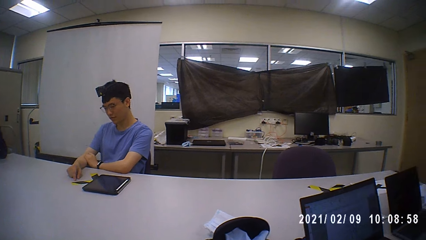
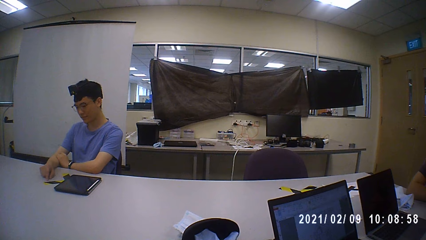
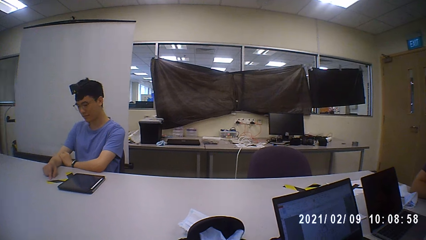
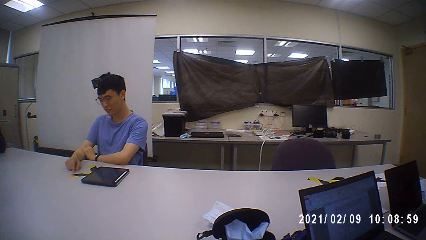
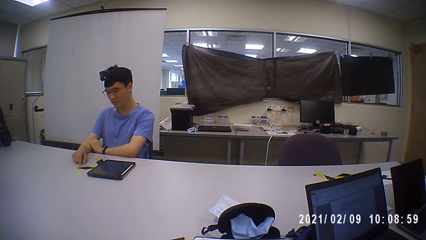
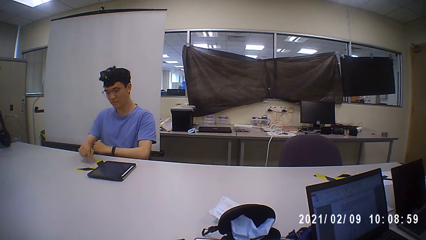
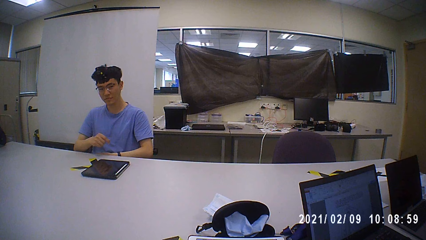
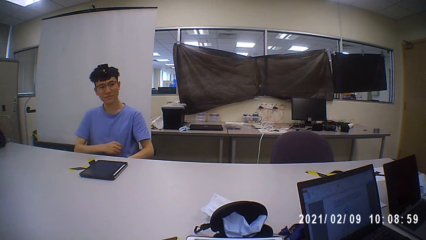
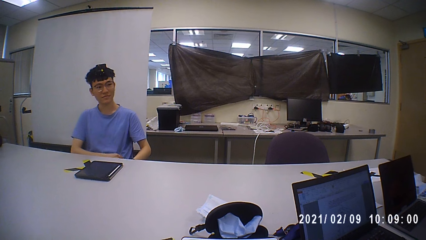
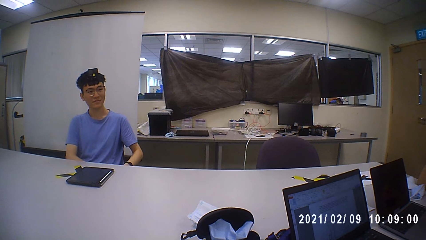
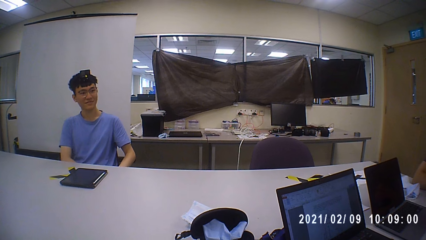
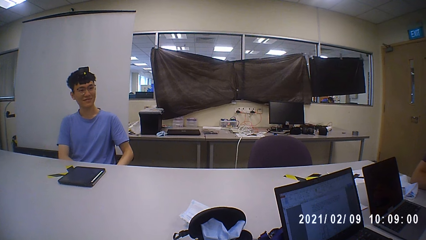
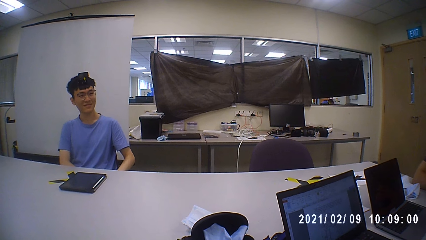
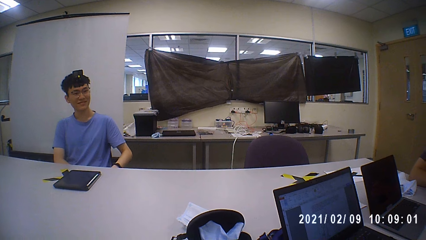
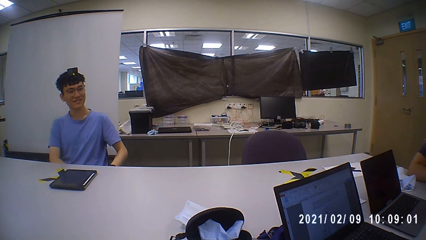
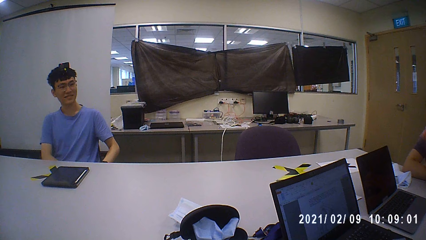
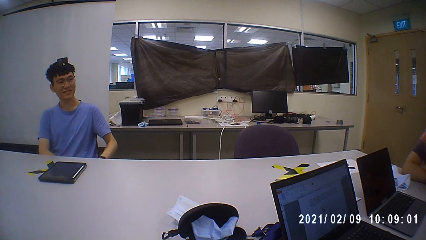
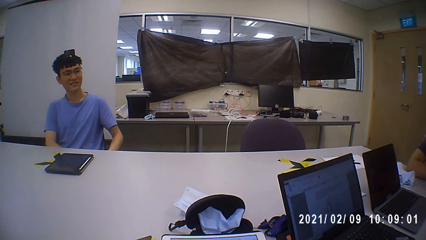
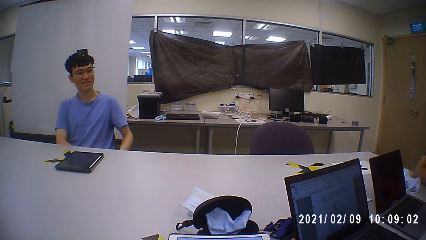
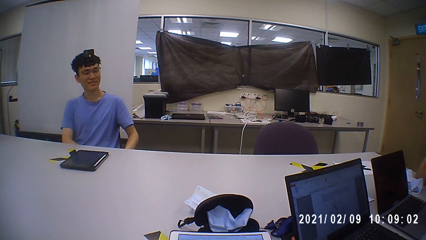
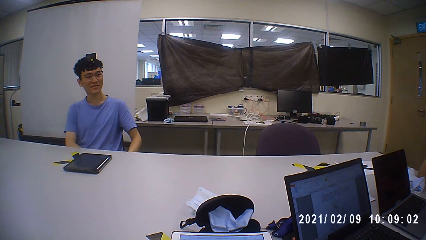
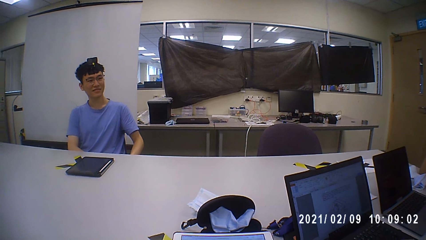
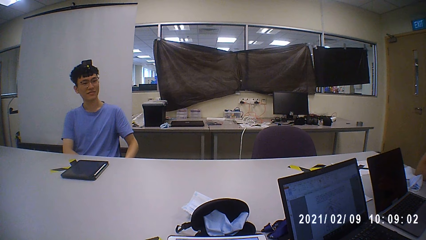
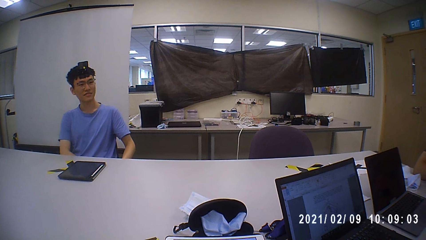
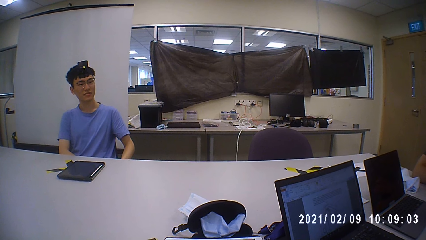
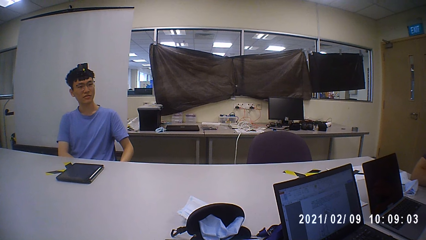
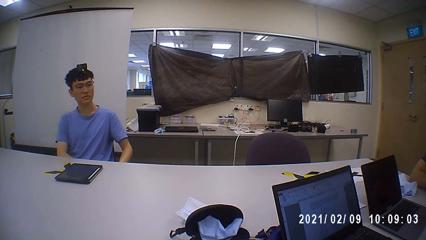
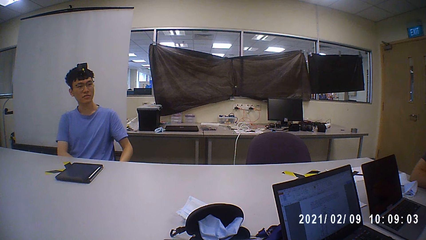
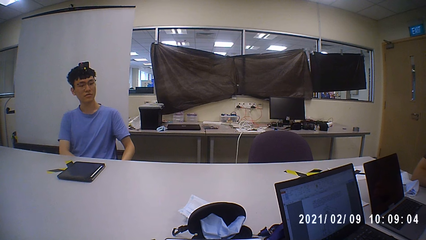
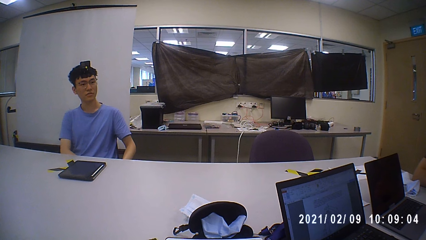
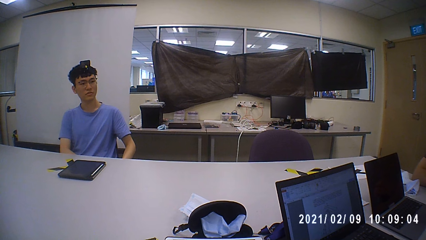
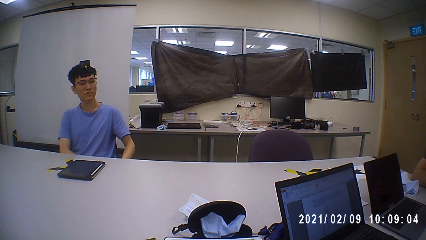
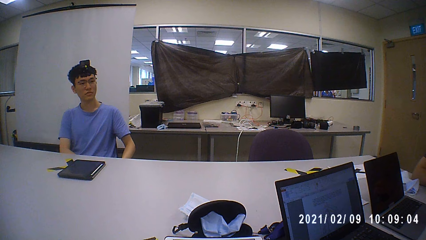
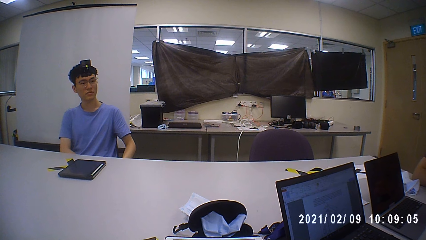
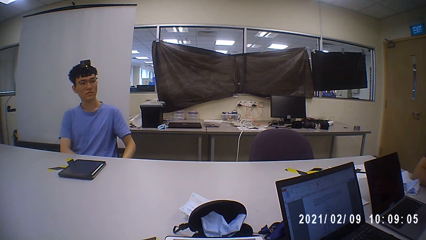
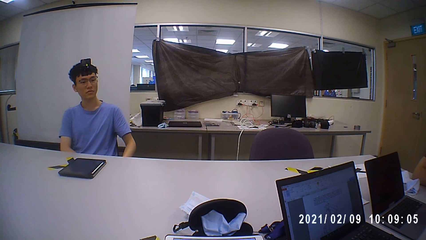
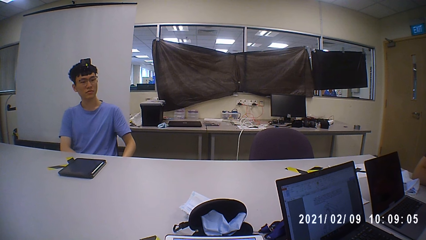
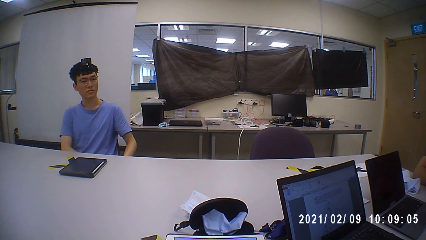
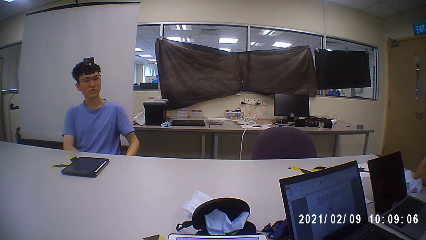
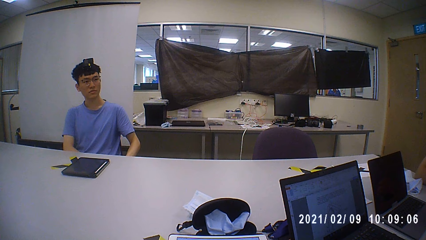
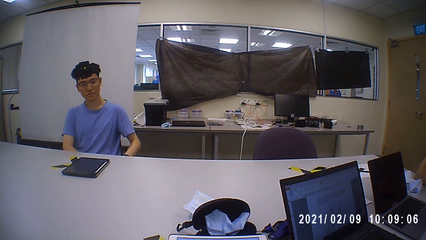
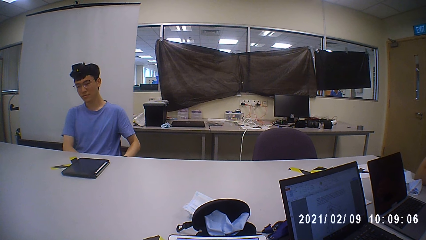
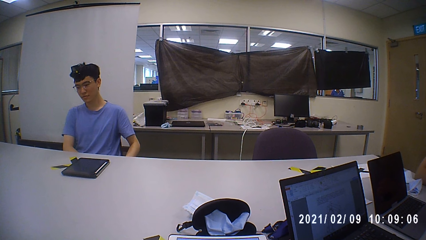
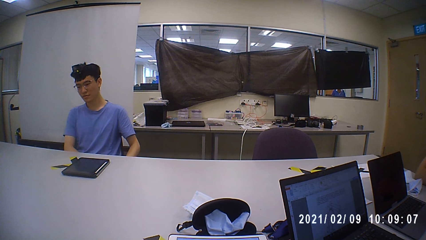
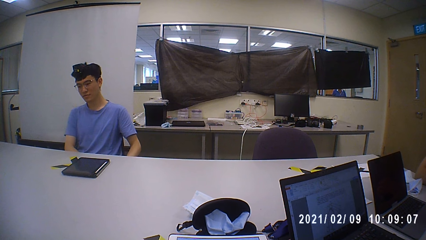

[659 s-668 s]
A person stares in the room.

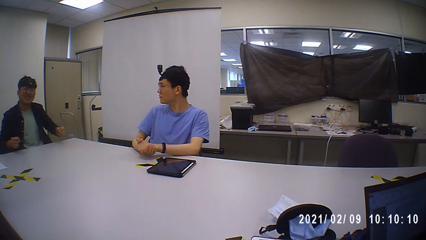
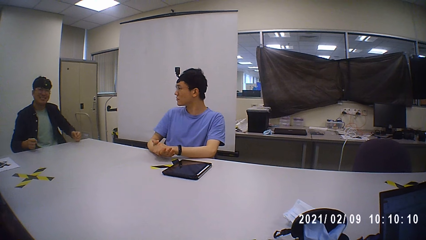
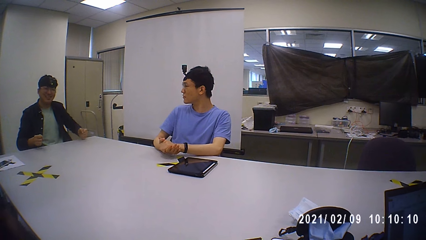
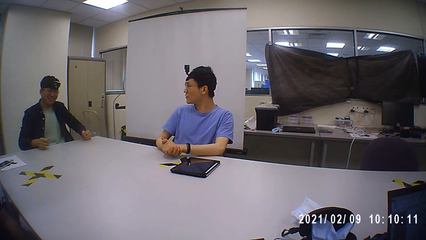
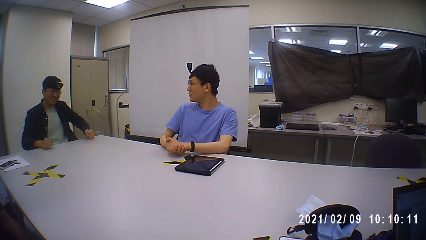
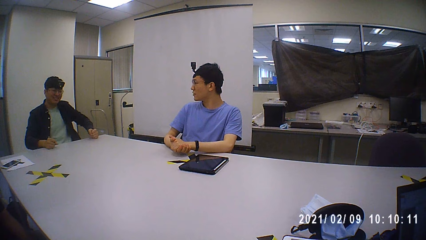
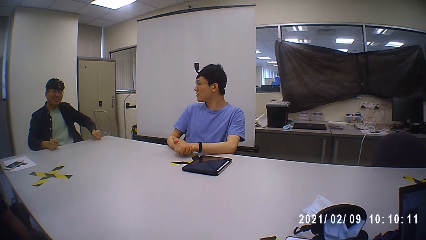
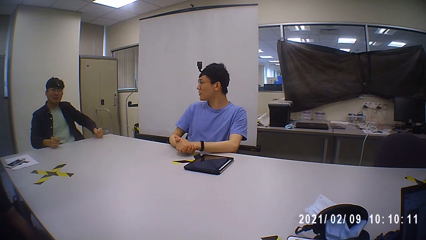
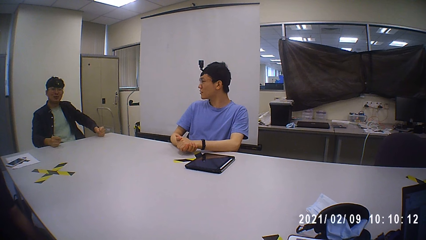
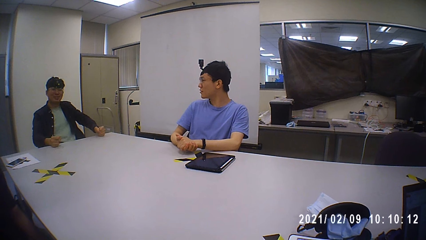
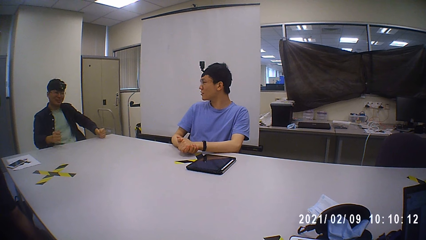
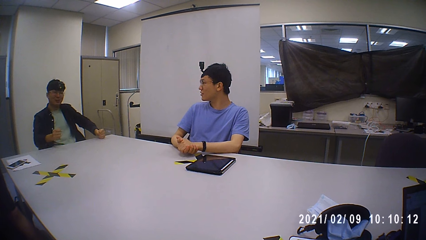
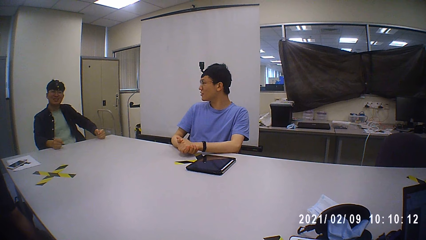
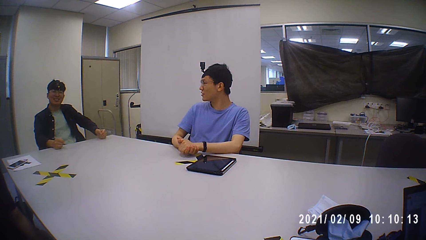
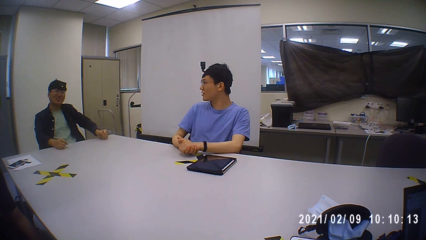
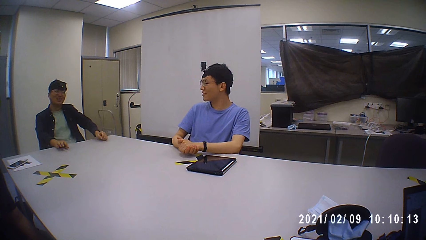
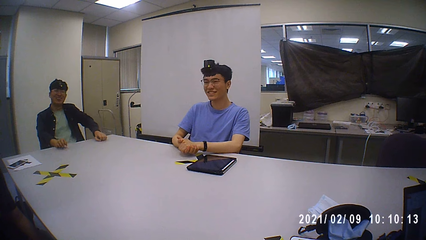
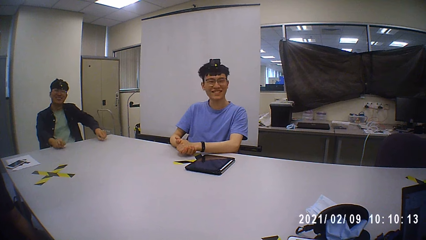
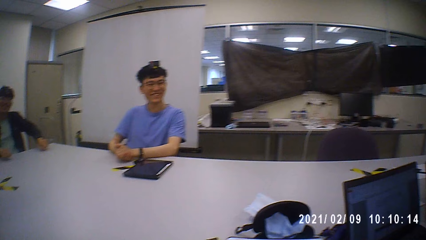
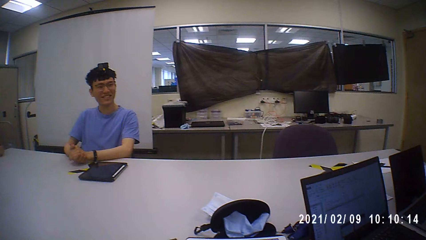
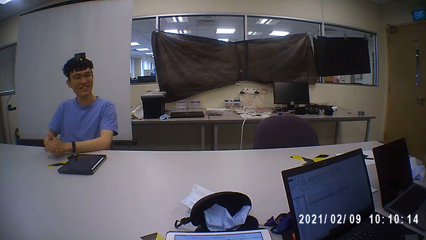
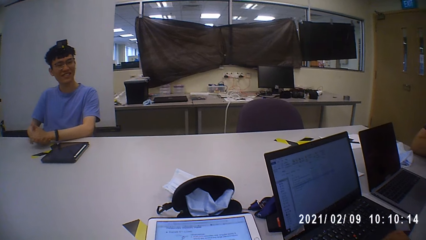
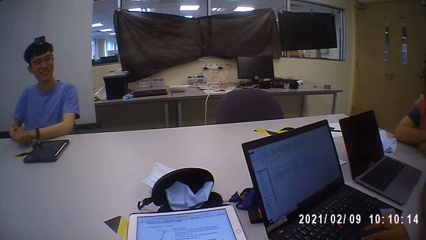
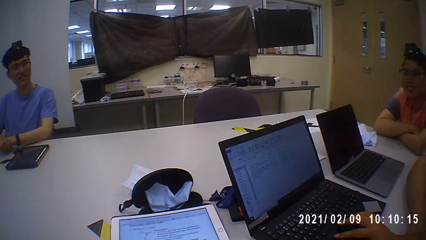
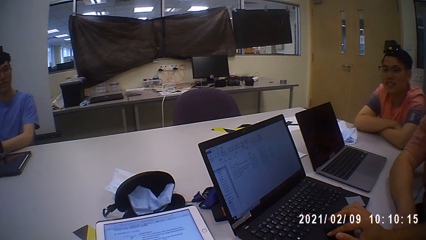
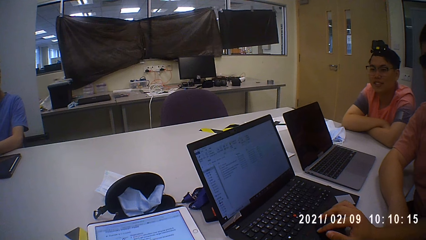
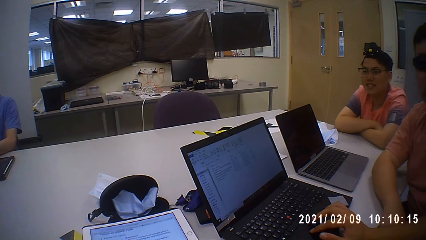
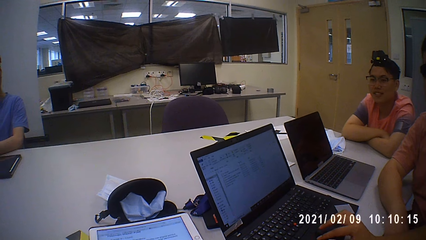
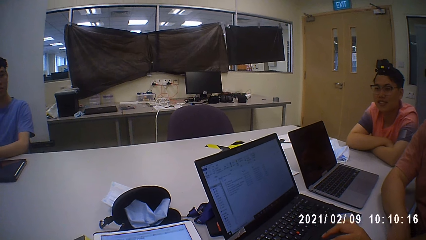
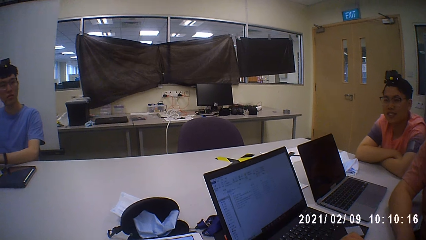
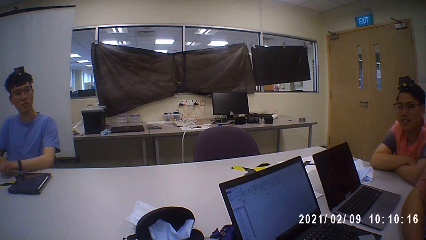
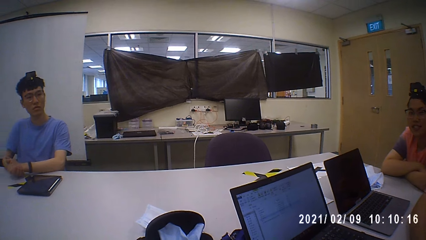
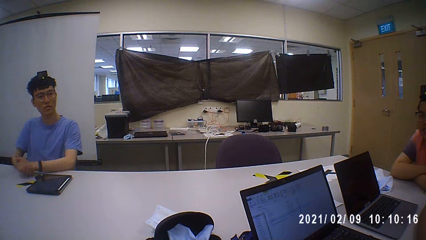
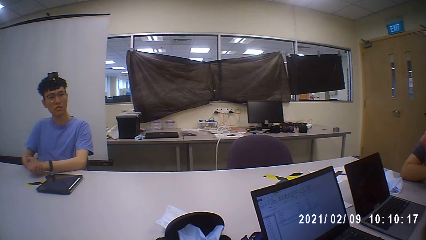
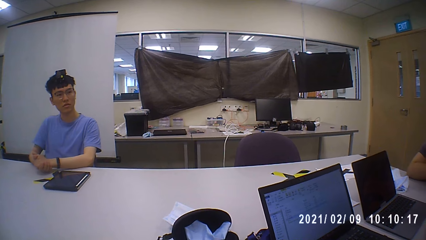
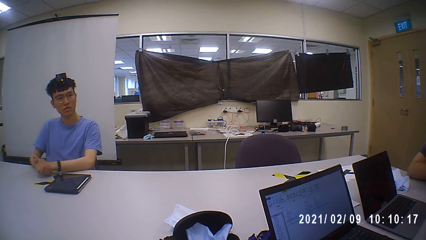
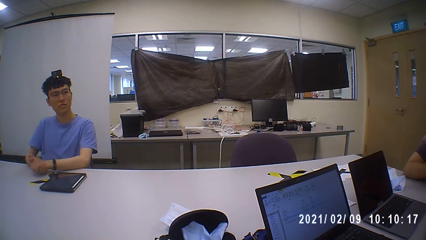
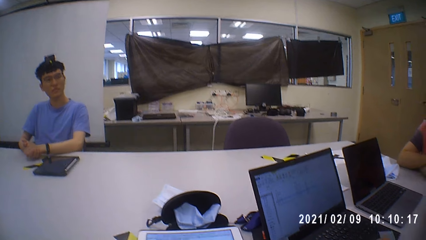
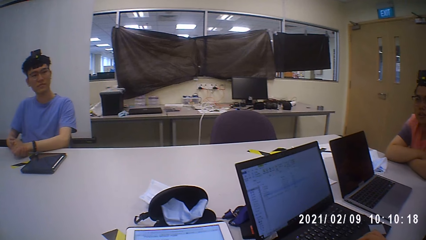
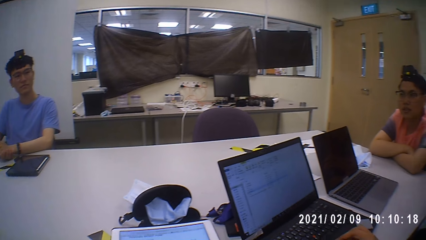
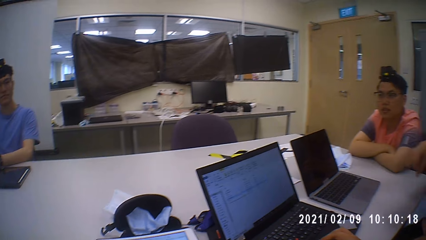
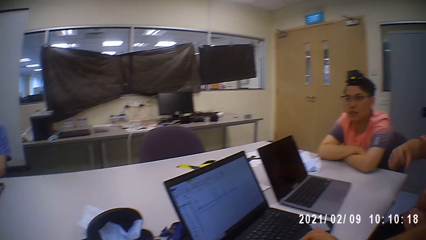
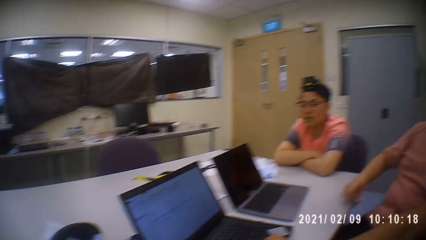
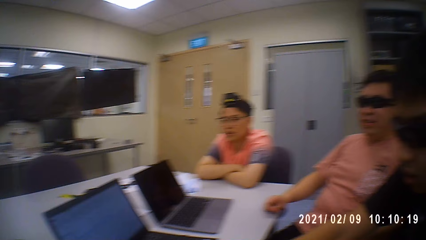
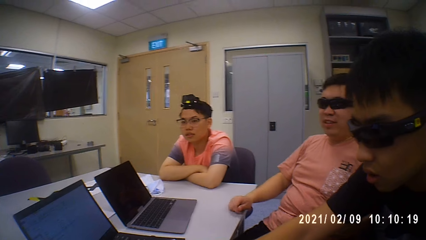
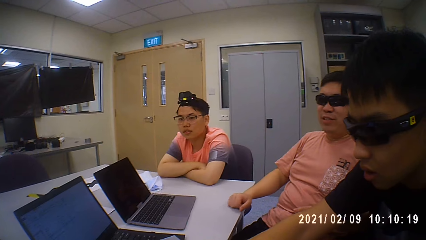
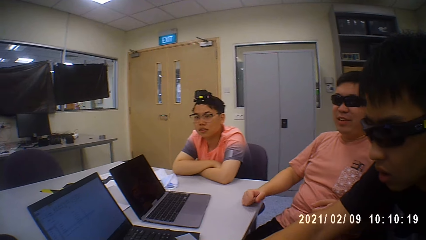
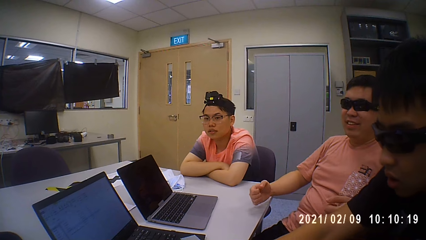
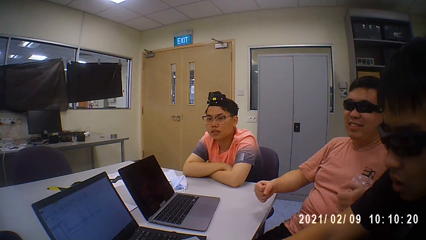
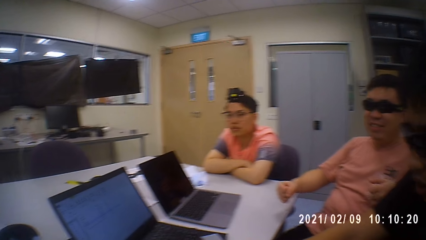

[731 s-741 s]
A person puts hands on the table. Another person stares in the room.
